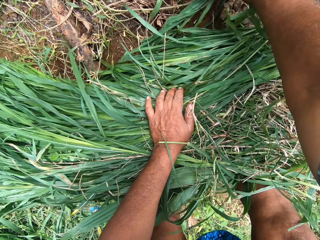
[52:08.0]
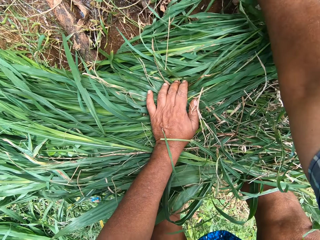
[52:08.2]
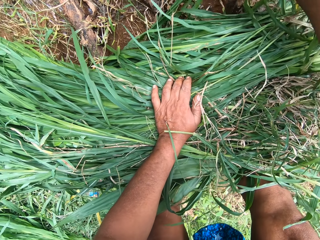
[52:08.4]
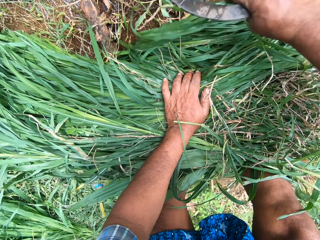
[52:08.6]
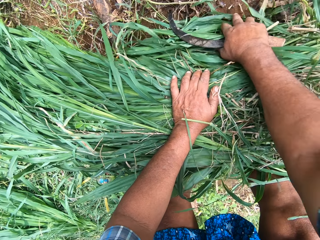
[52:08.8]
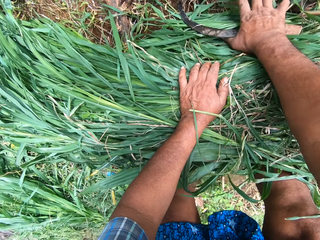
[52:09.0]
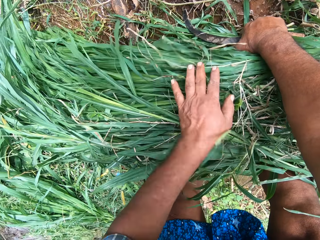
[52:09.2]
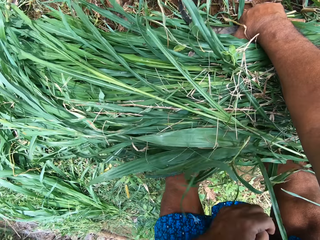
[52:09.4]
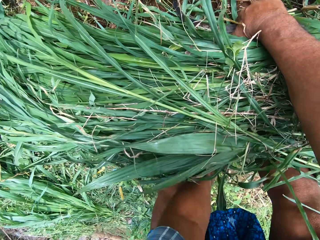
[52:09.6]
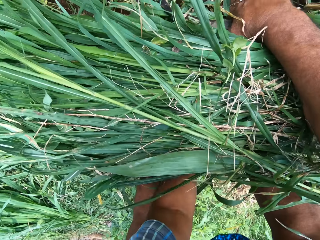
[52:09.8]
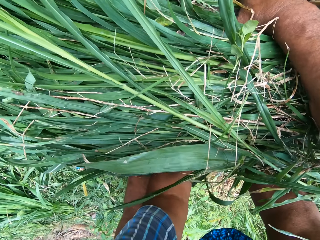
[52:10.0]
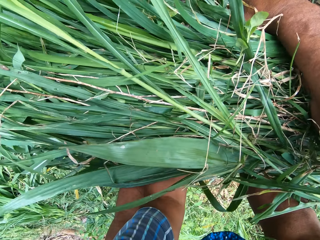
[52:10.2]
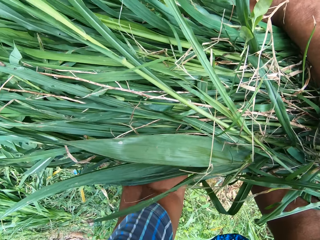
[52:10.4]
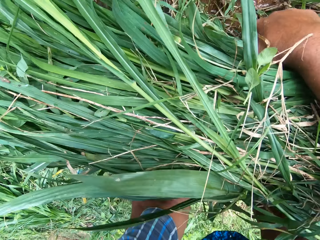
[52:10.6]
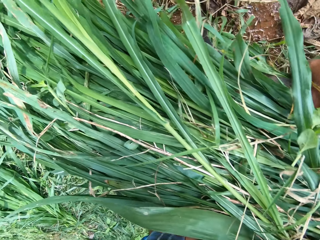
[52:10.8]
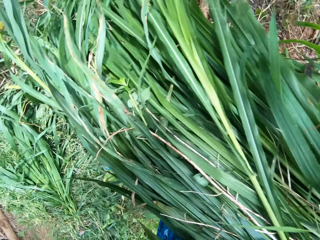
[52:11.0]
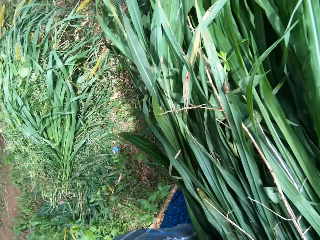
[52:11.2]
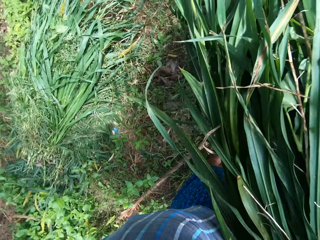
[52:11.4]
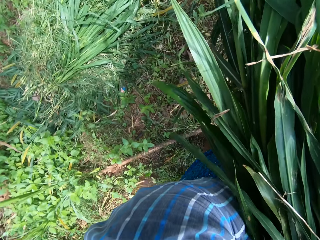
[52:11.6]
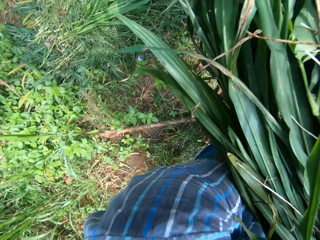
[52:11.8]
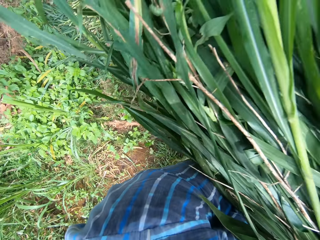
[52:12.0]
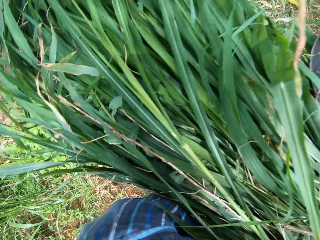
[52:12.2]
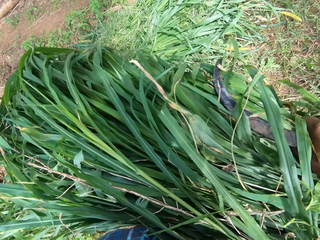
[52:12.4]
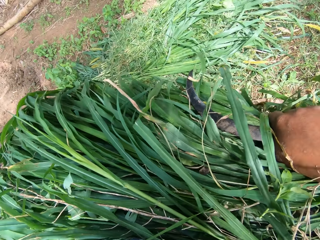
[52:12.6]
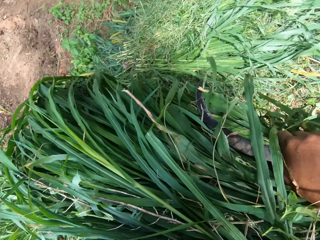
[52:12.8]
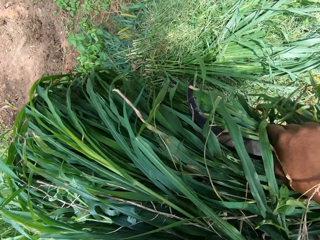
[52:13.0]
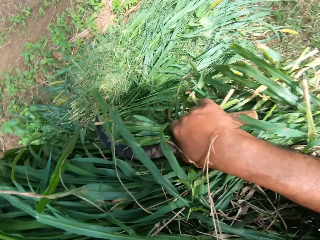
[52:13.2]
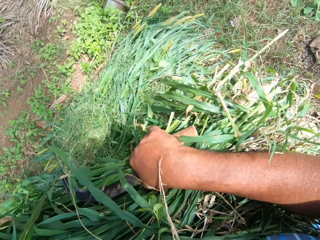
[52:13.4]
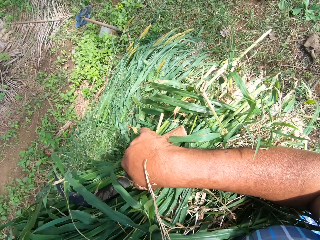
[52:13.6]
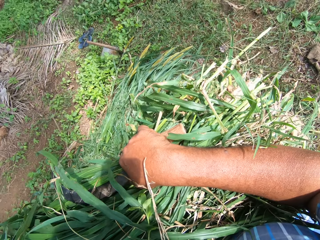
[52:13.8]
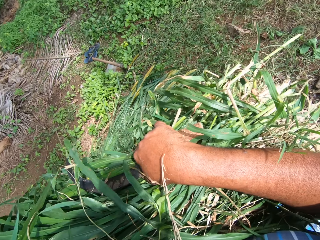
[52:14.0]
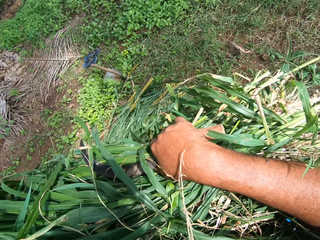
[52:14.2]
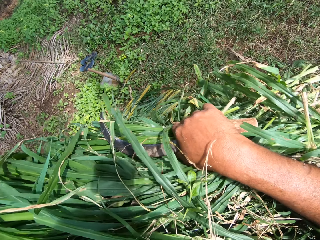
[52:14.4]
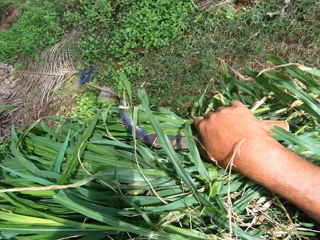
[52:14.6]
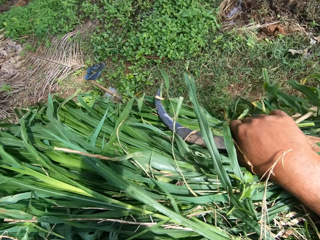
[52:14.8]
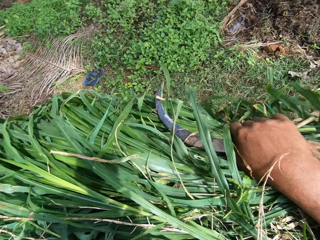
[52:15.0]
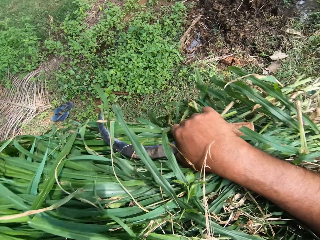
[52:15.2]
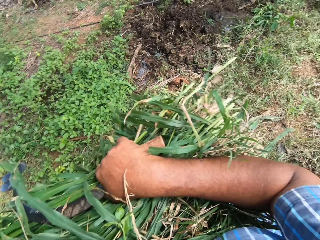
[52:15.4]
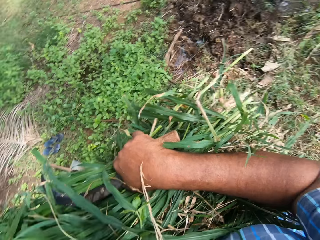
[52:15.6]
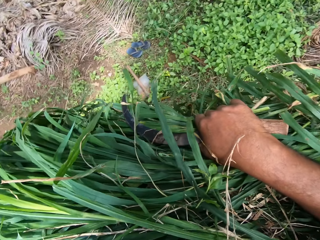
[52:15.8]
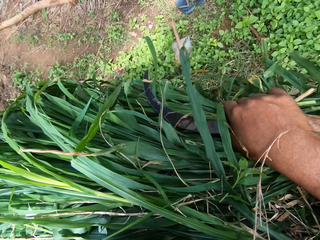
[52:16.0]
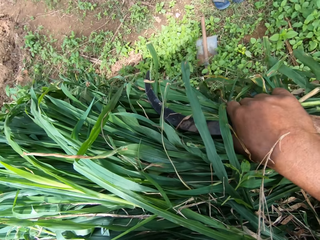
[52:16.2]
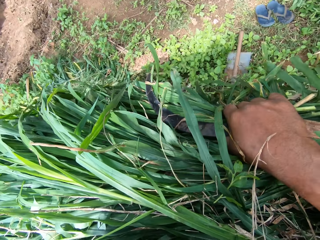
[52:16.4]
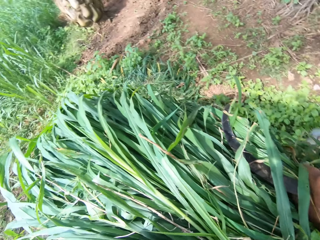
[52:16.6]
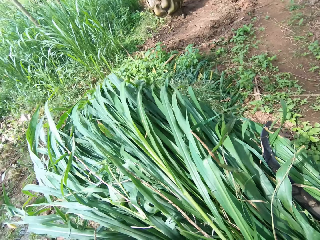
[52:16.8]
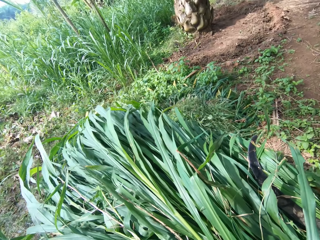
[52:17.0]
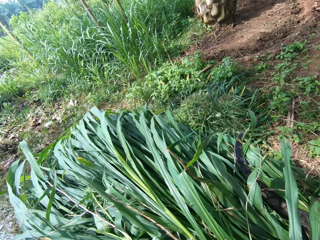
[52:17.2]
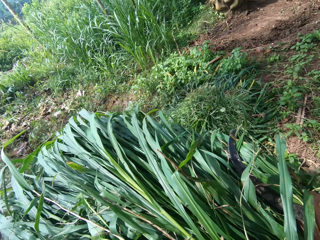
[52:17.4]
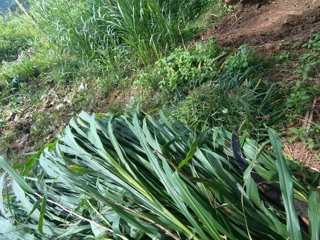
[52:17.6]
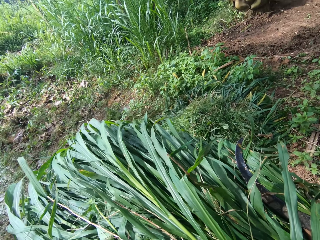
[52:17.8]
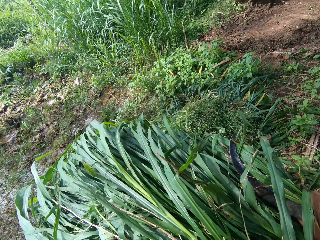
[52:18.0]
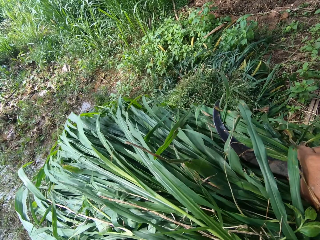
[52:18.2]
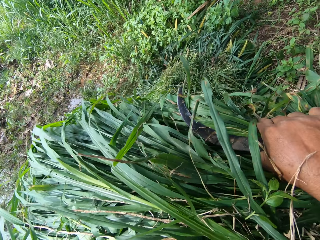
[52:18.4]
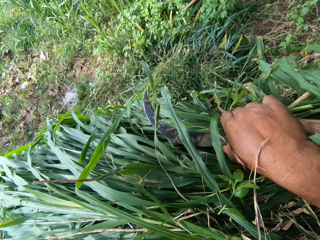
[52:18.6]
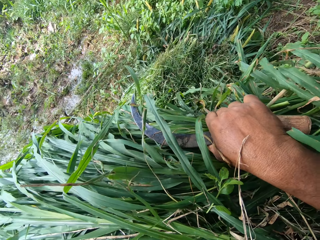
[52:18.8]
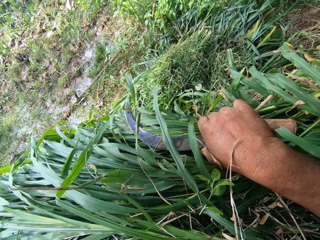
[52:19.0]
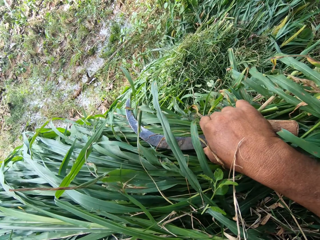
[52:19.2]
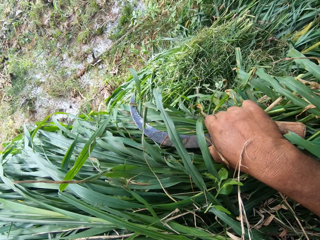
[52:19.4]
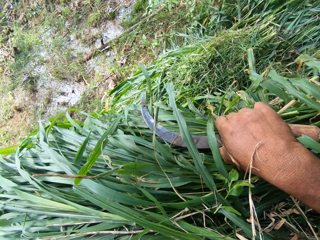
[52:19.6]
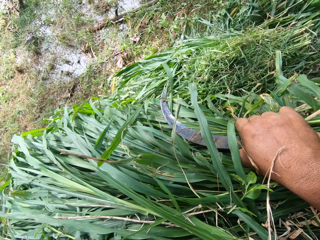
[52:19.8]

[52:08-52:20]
The camera wearer picks the napier grass from the ground. They carry the grass from the floor. They walk carrying the napier grass.

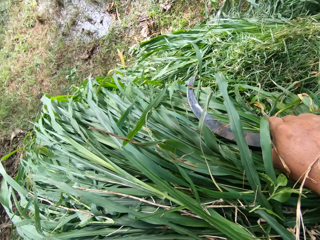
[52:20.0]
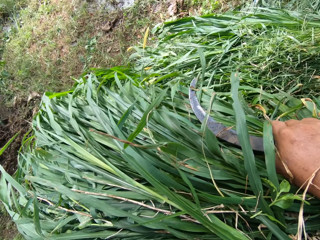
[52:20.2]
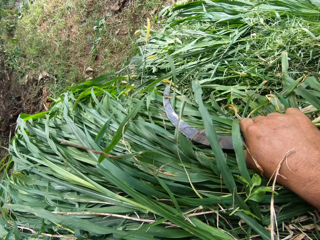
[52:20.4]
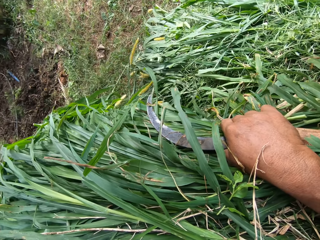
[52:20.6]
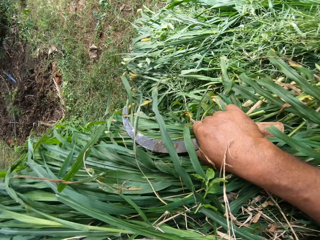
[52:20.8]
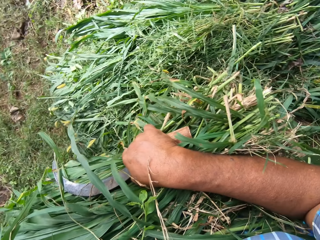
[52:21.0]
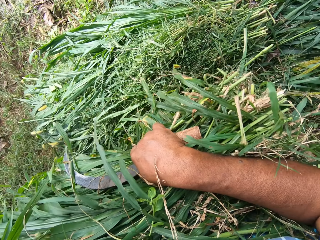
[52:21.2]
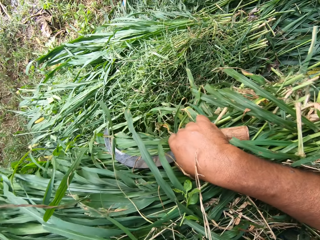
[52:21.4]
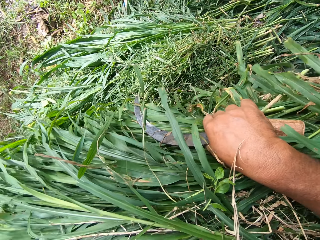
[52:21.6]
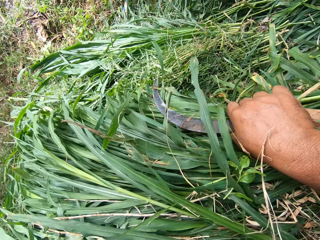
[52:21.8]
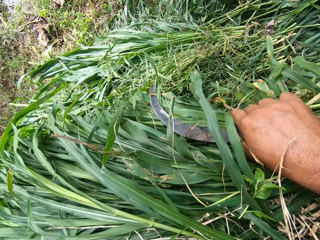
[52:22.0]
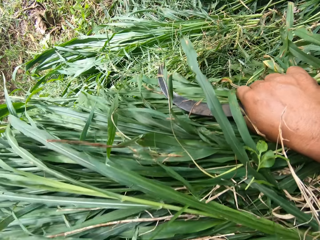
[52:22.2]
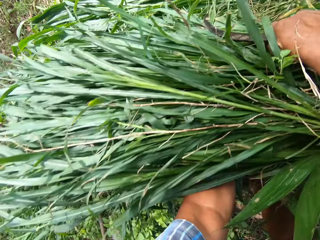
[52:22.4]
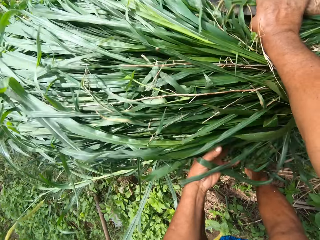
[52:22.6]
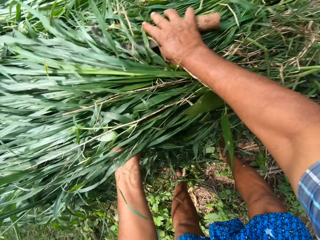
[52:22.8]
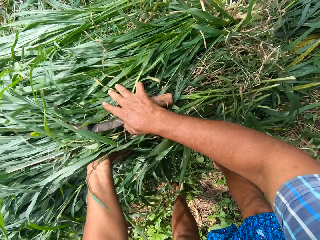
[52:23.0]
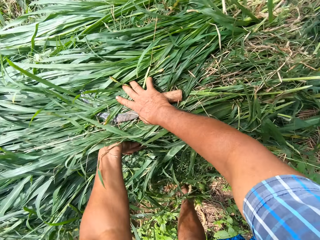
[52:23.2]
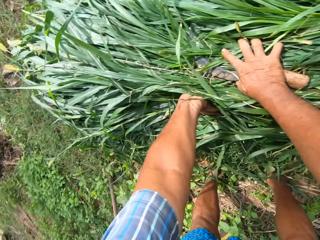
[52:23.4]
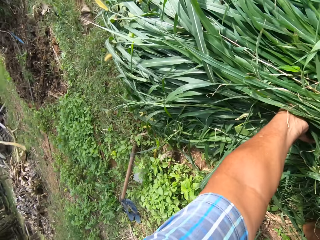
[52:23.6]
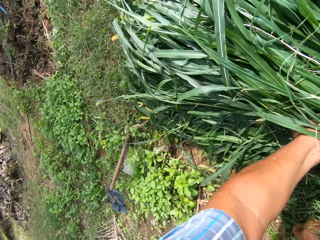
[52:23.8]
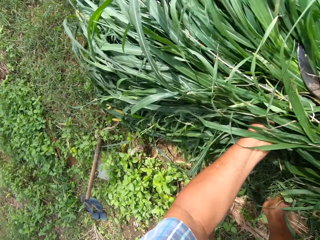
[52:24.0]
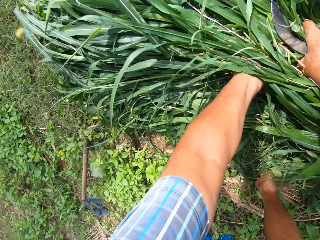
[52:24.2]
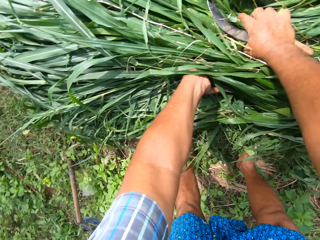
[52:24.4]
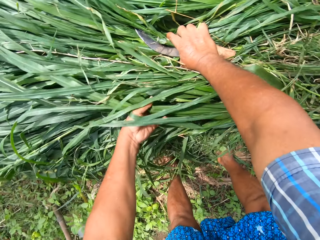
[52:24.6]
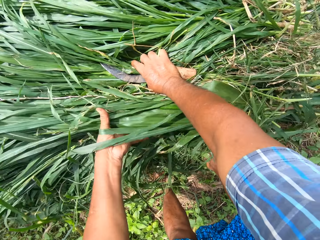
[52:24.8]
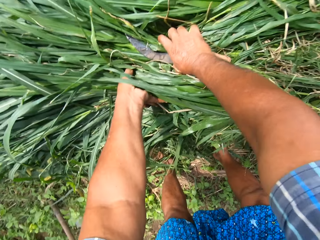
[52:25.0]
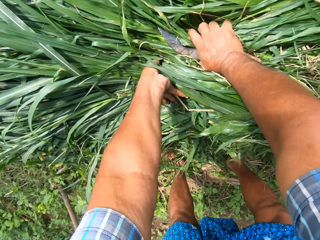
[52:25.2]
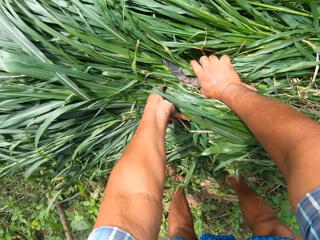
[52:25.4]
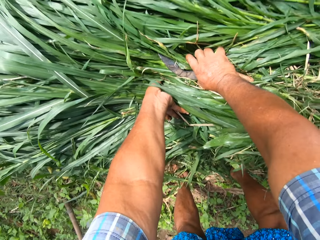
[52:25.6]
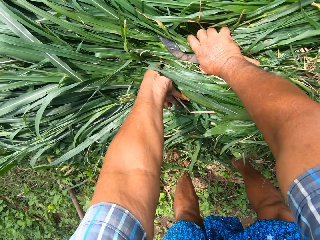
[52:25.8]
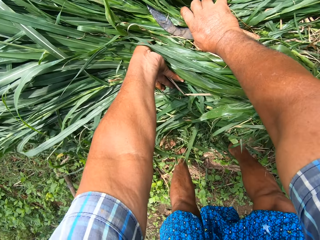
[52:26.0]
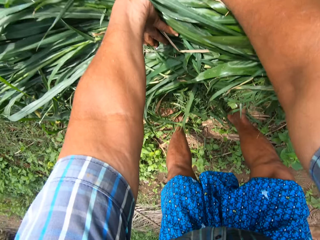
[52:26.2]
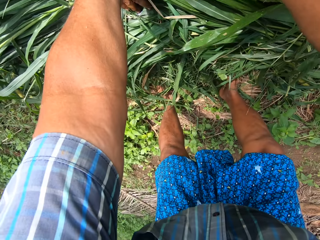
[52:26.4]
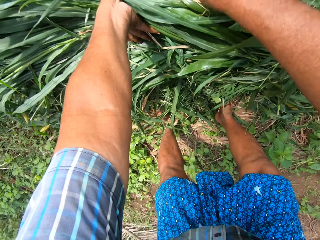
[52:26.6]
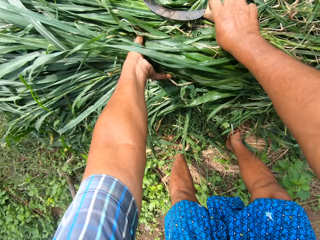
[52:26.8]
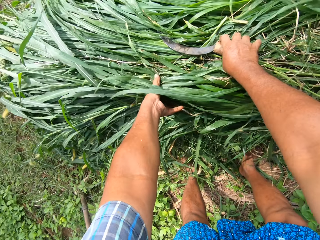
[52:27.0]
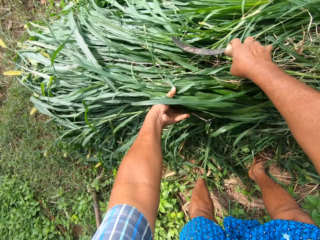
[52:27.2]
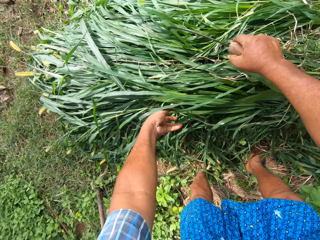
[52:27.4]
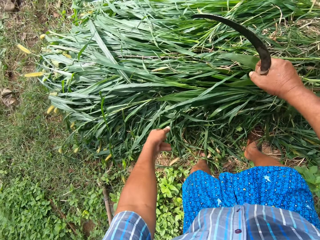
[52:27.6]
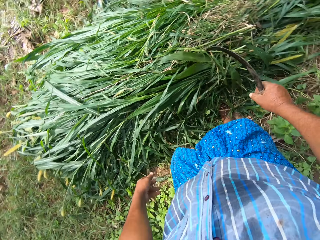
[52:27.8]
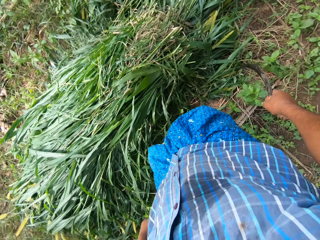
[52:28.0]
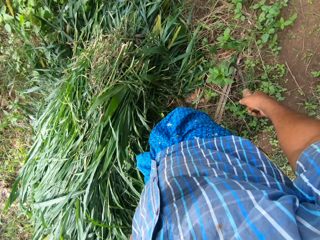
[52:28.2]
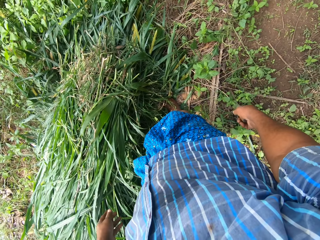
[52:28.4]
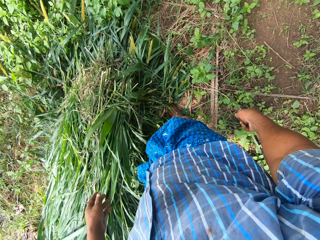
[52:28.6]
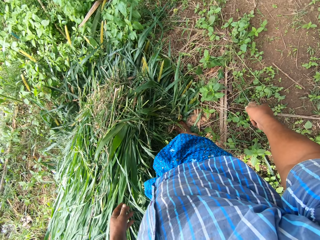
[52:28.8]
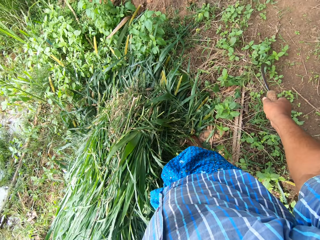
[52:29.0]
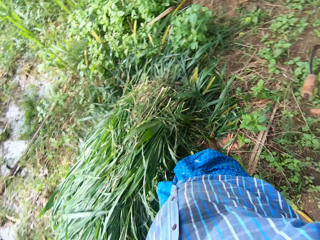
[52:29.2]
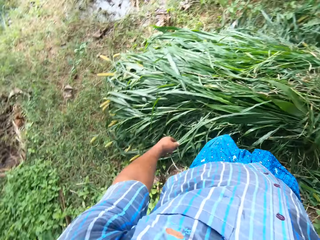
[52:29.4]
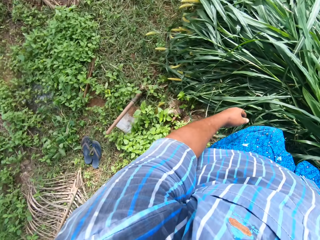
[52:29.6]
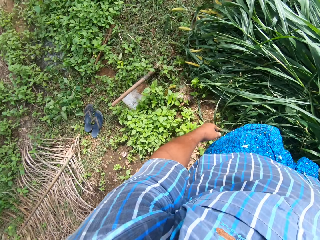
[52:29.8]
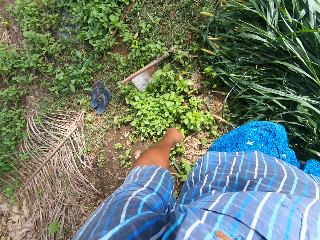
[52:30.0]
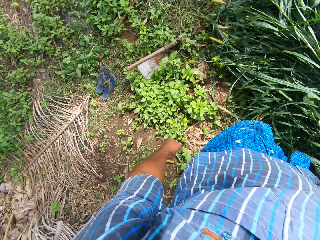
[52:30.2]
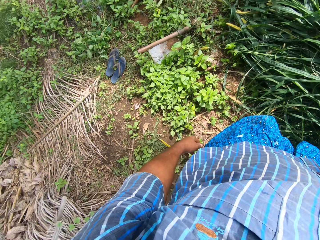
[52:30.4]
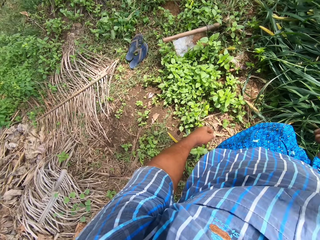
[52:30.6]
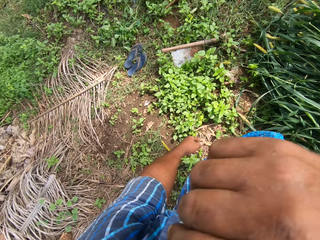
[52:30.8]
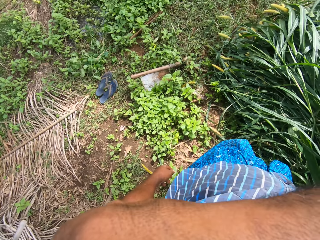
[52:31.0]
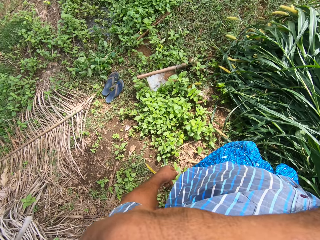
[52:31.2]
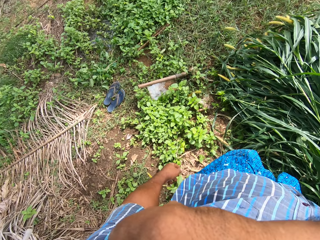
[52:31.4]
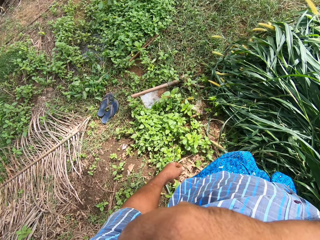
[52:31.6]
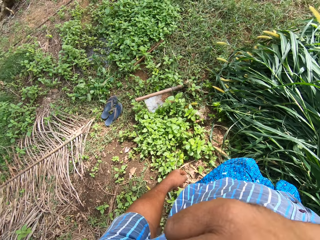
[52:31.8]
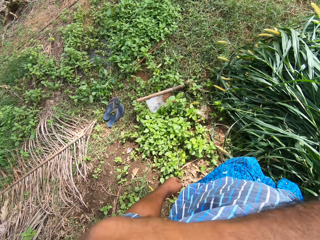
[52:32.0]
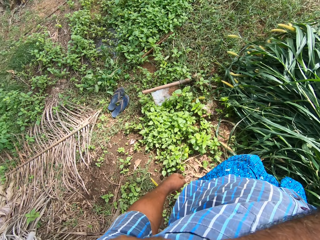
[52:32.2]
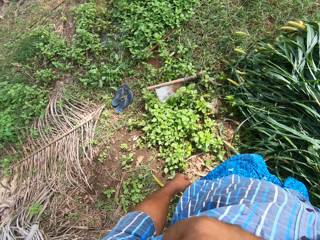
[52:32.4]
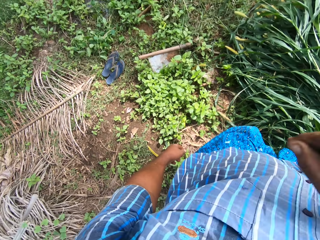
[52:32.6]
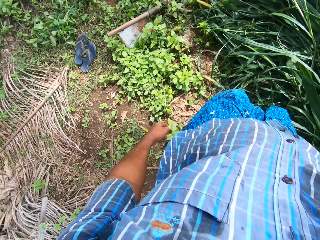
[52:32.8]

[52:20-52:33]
The camera wearer drops the grass on the floor. He places the cut napier grass on the other cut napier grass. He presses down the grass. He throws the sickle tool in the ground. He lifts his hand.
